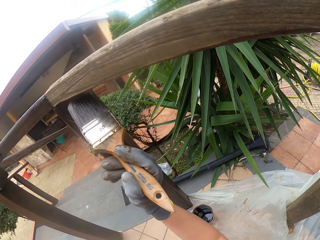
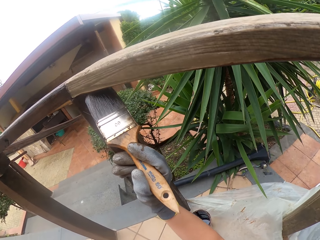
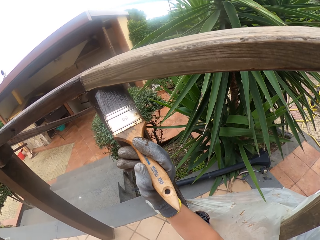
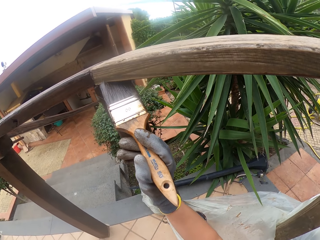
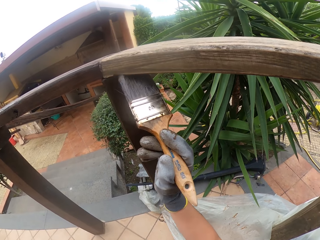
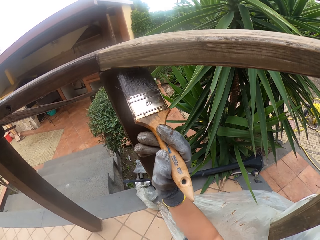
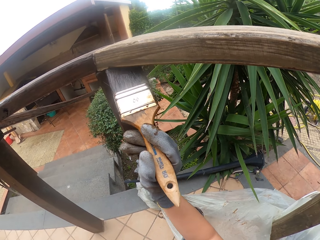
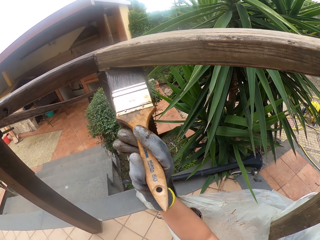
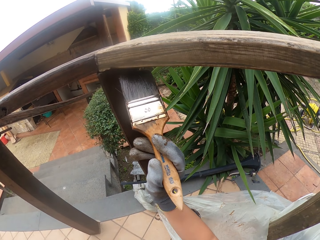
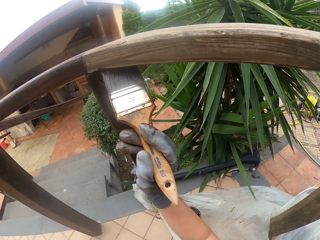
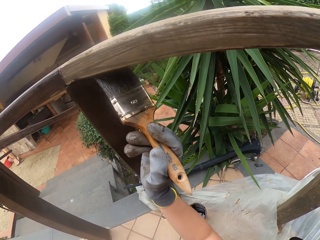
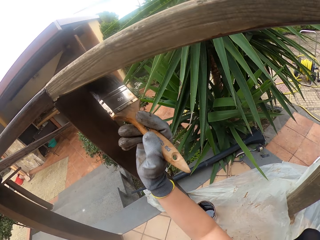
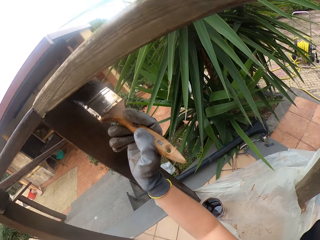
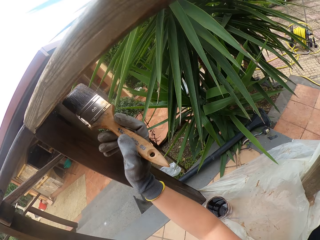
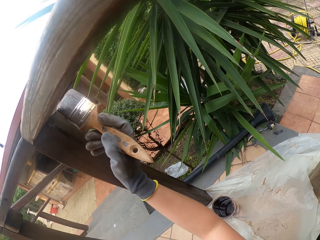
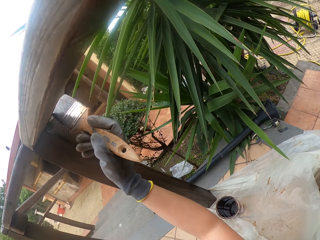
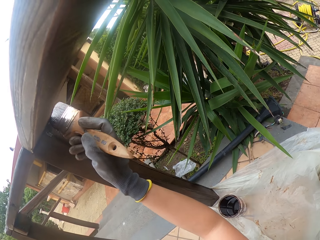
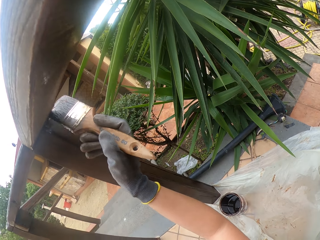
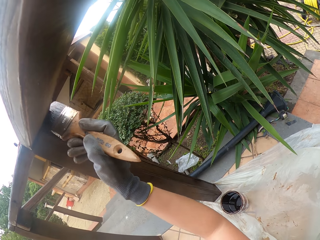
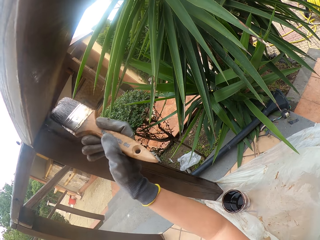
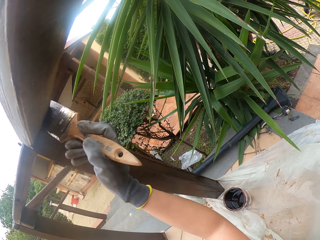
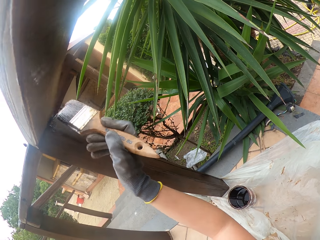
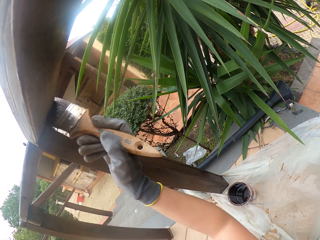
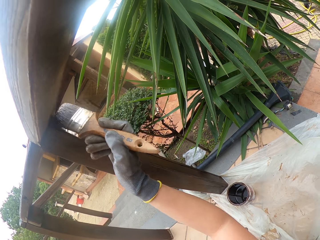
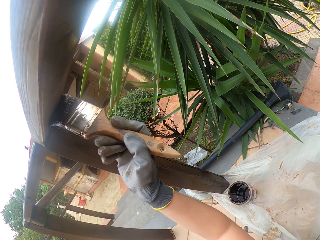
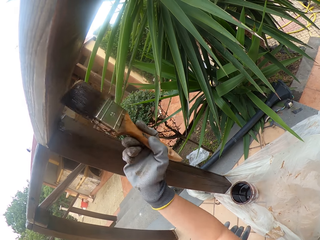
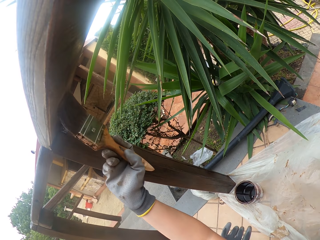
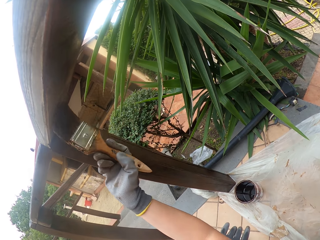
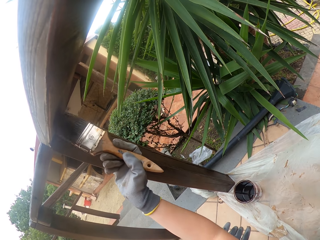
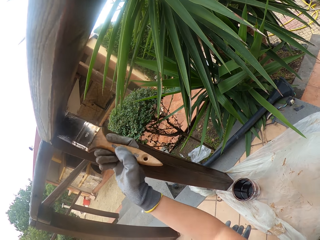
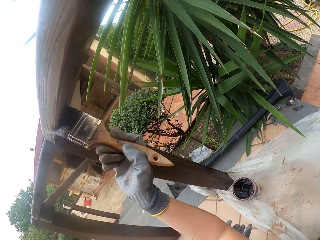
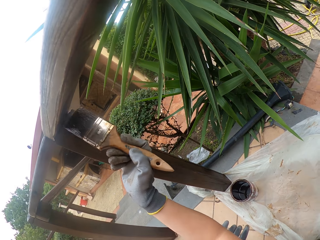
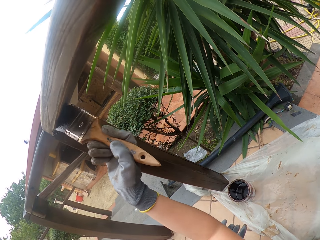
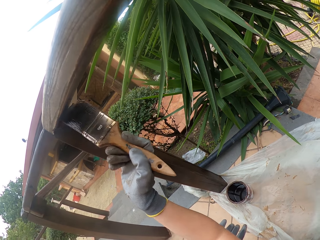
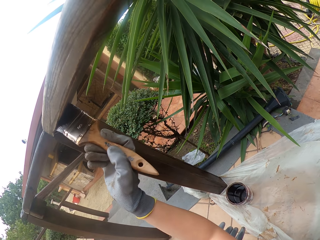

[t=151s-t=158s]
The camera wearer paints the wooden rail or post with the paint brush.

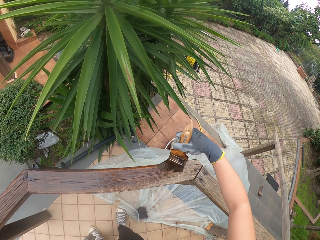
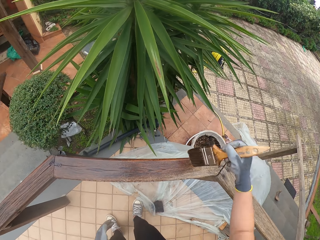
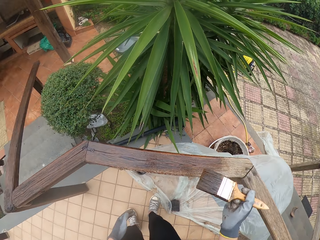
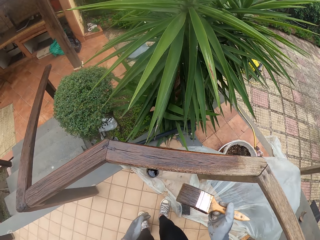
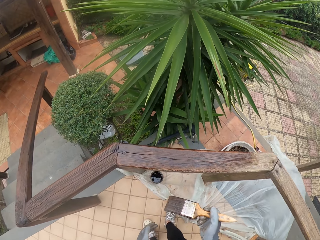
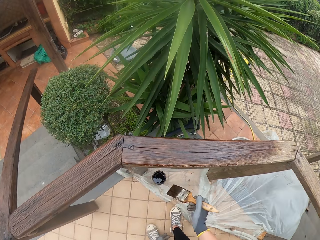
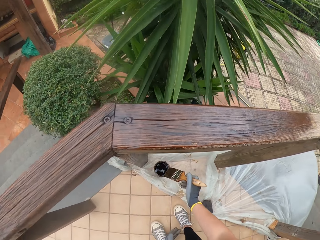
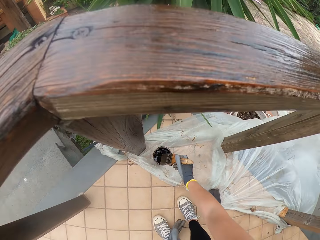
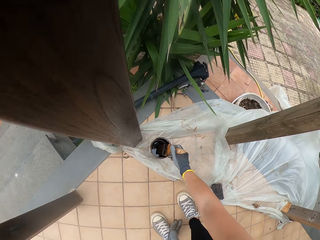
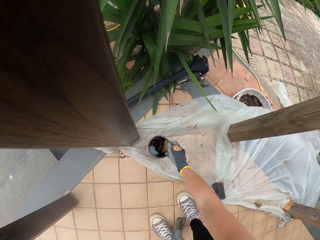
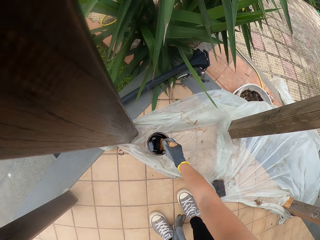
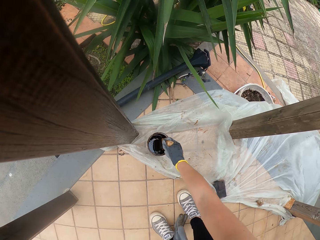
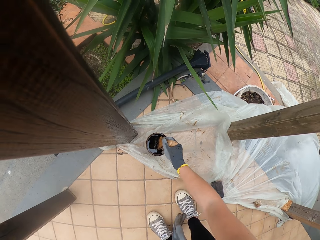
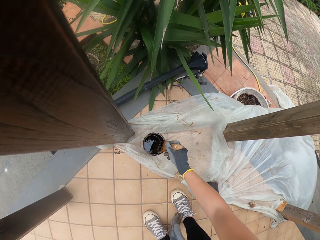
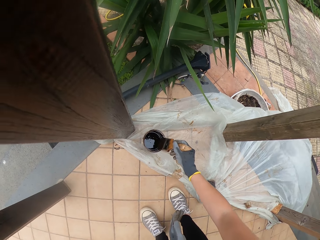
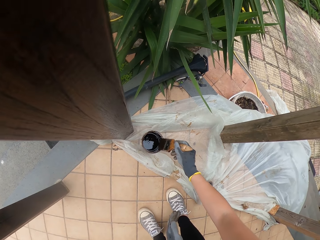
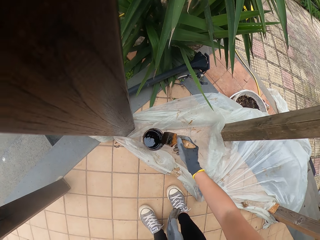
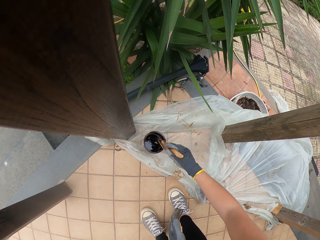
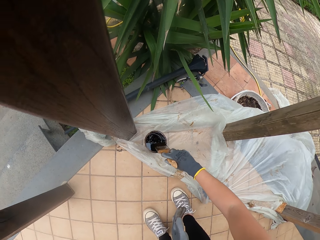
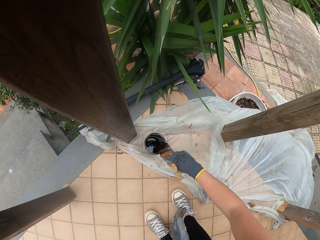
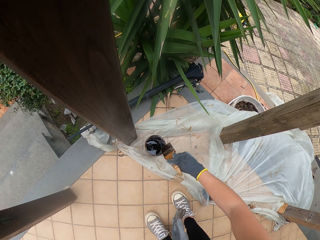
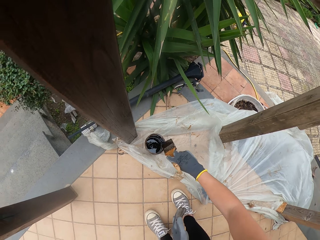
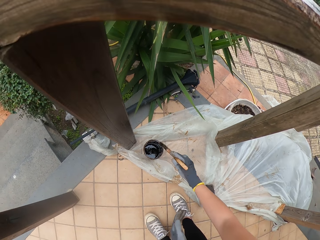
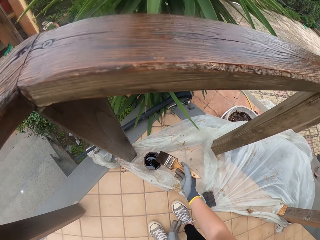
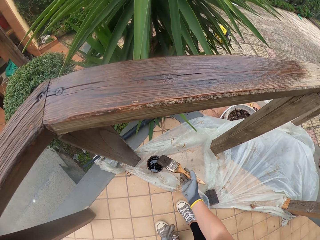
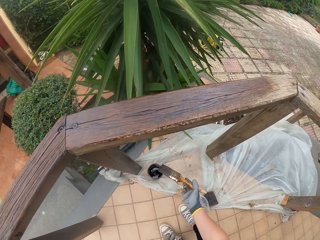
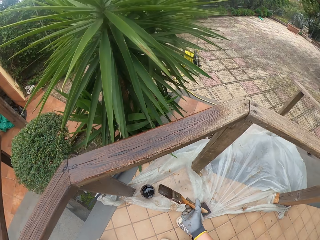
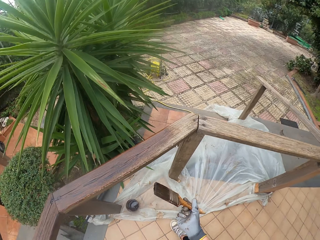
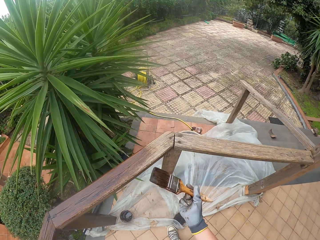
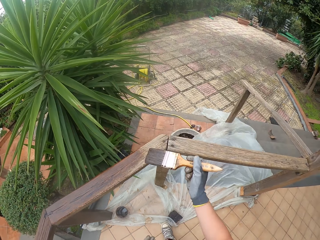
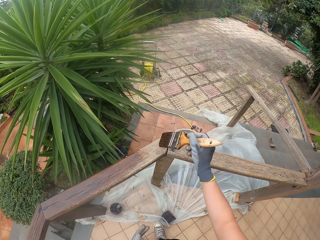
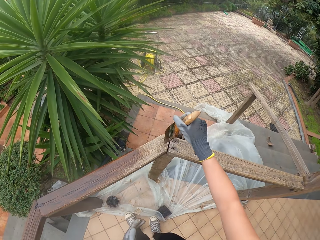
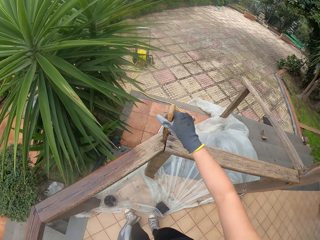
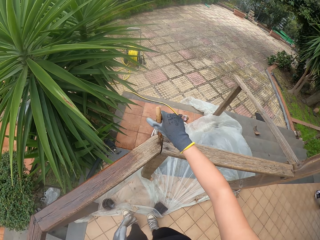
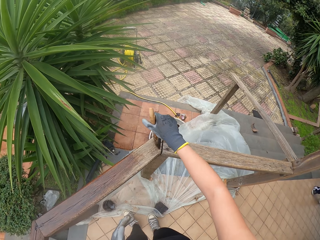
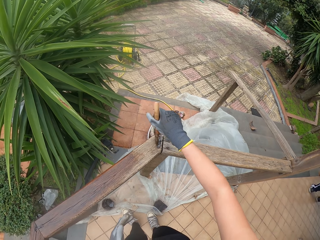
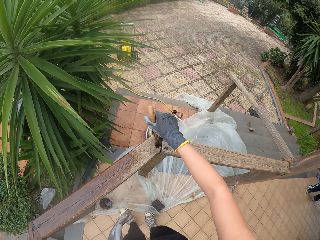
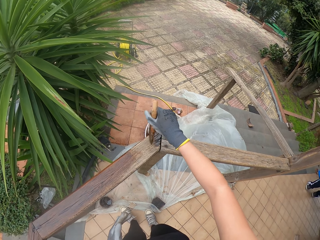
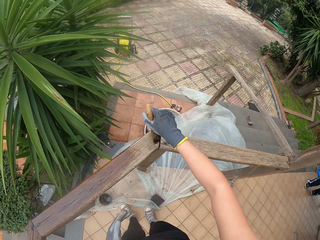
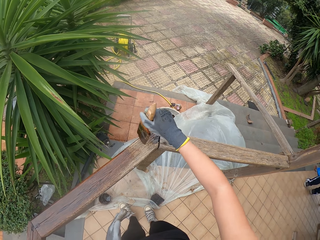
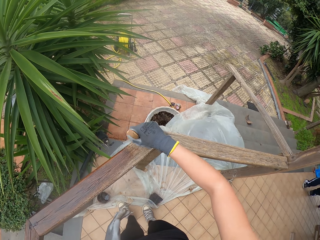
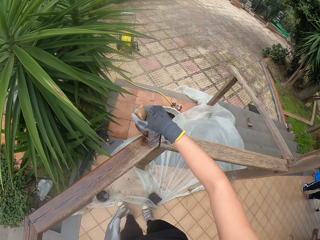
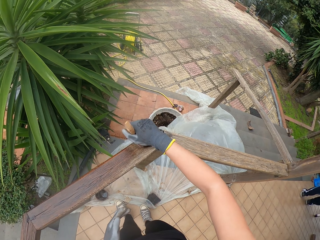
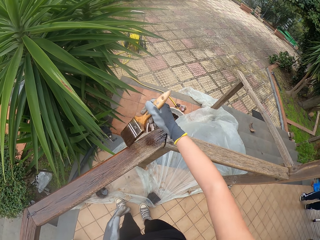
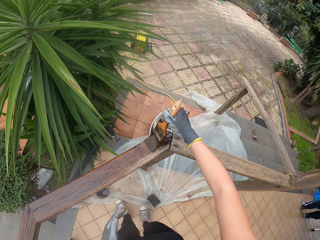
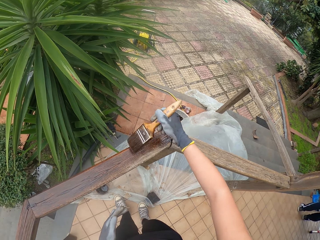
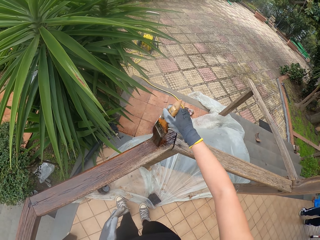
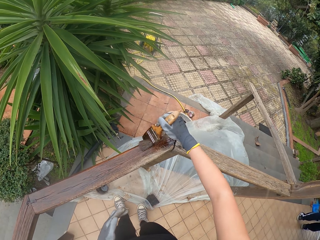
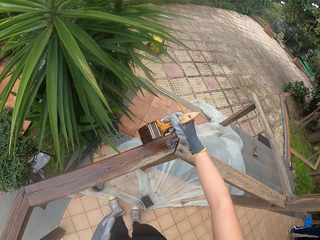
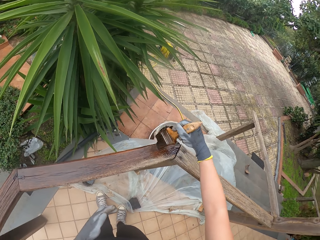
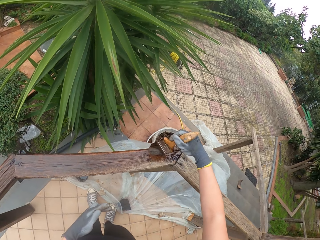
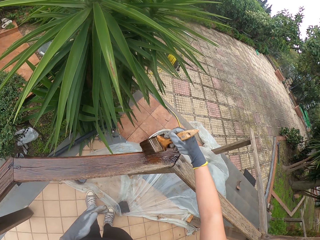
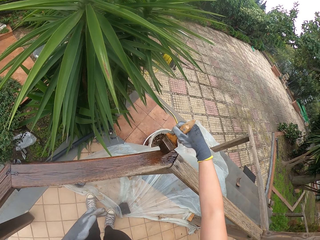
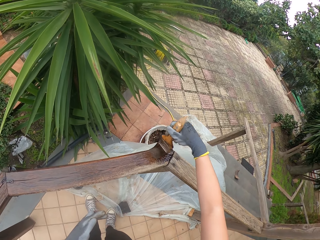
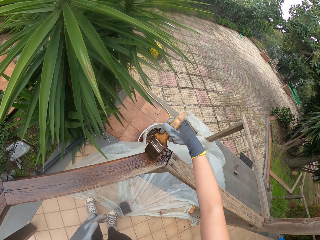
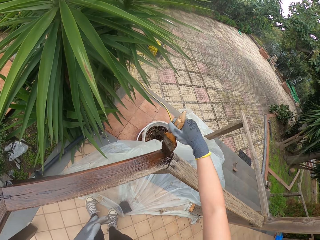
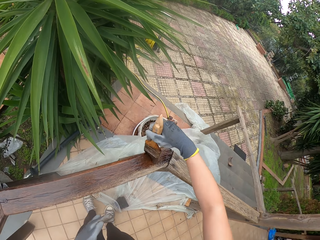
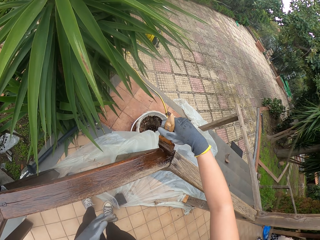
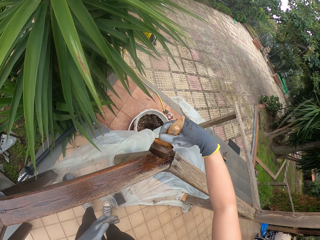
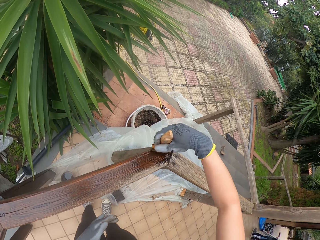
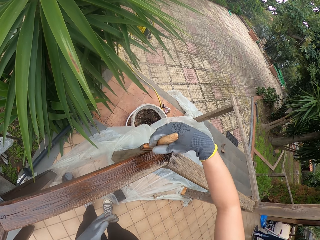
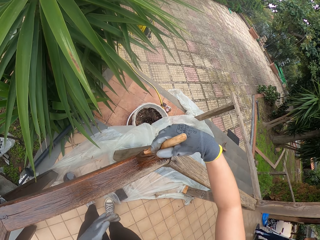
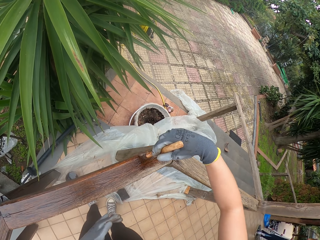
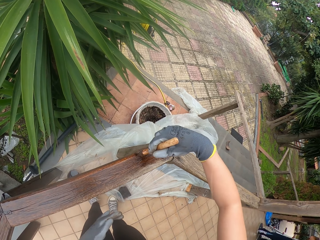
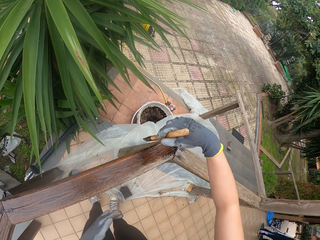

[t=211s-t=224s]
The camera wearer dips the brush in the paint container. They wipe the brush on the paint container. They paint the wooden rail or post with the paint brush.

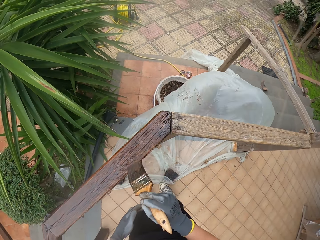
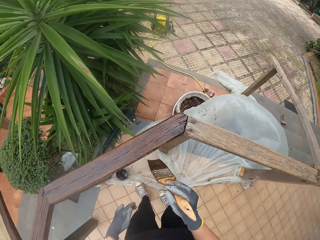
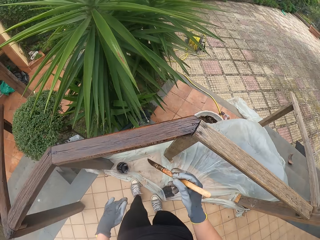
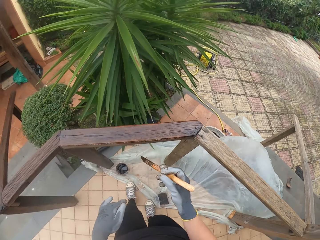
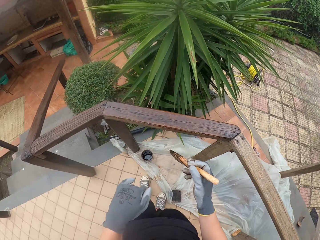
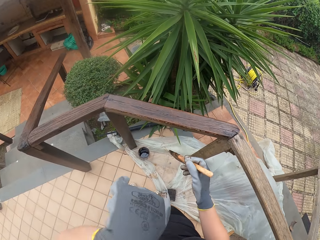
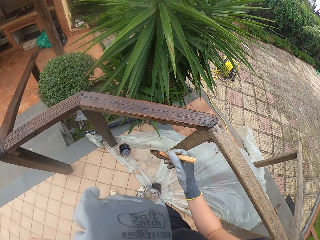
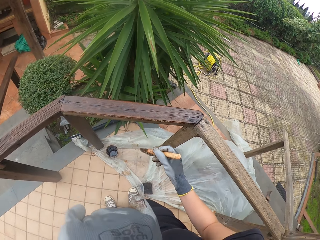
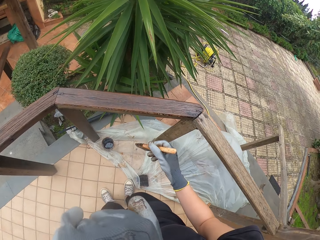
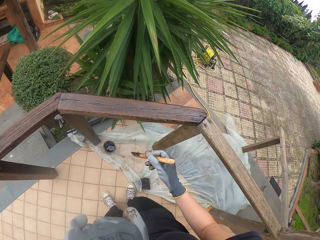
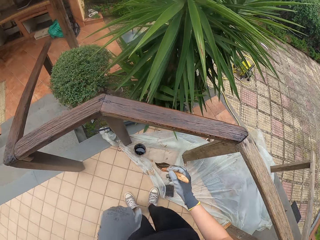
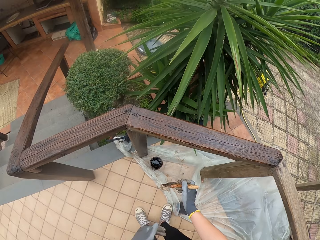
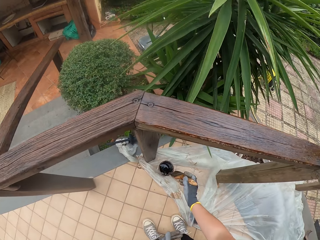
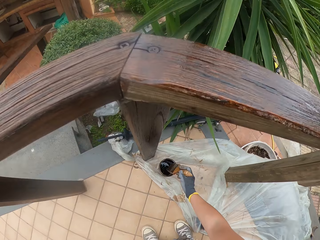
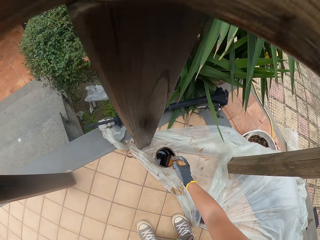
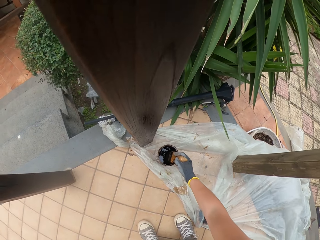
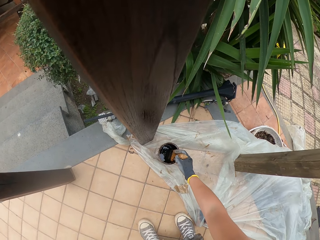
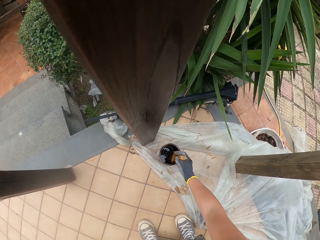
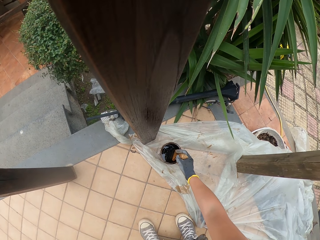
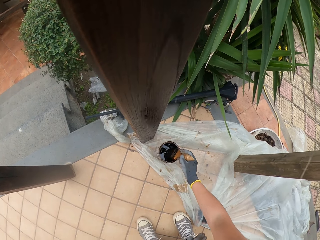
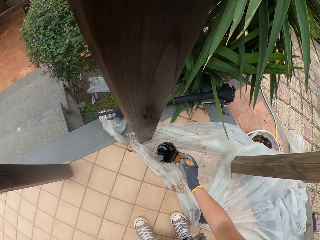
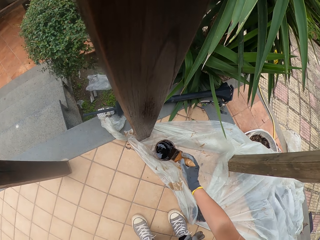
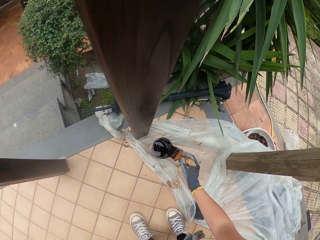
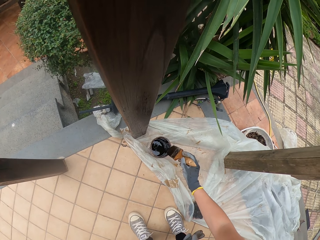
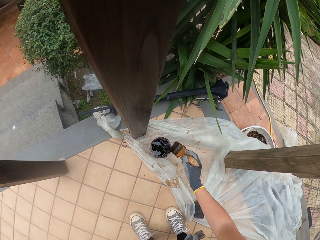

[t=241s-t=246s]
The camera wearer wipes the face with the hand. They dip the brush in the paint container. They wipe the brush on the paint container.
